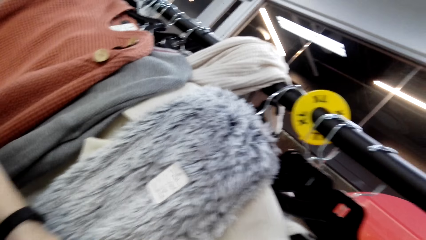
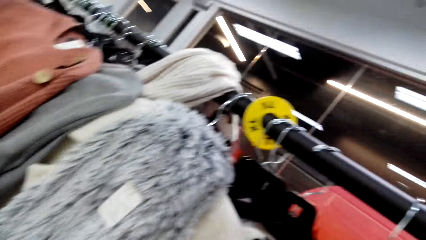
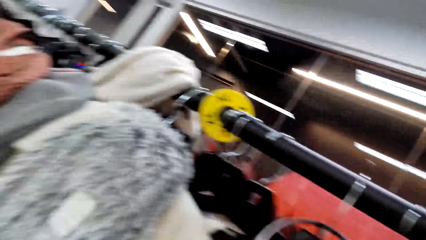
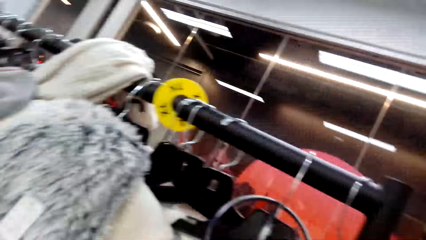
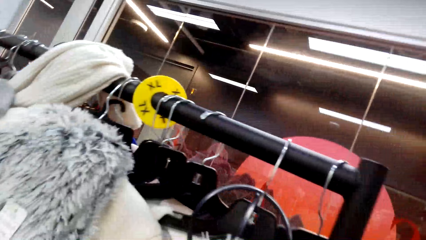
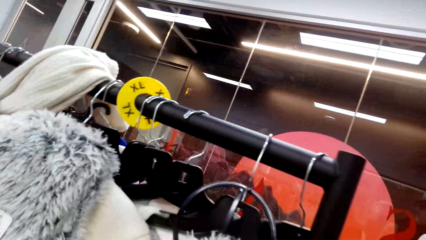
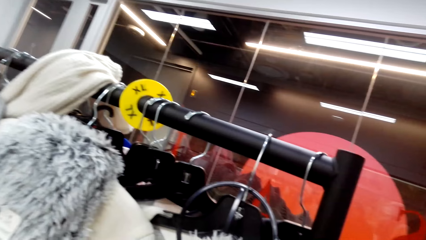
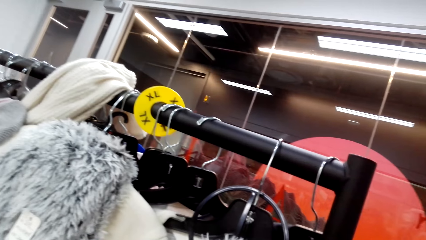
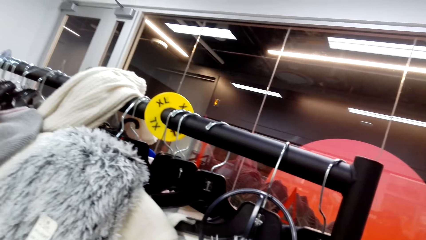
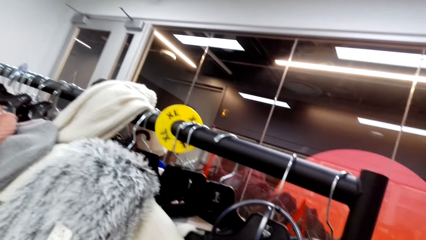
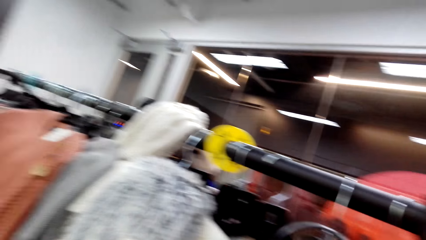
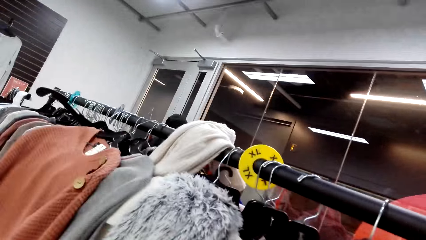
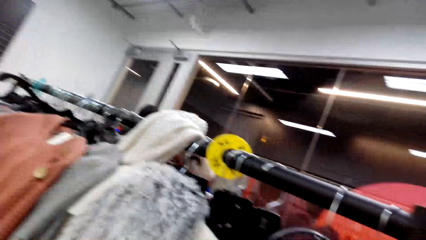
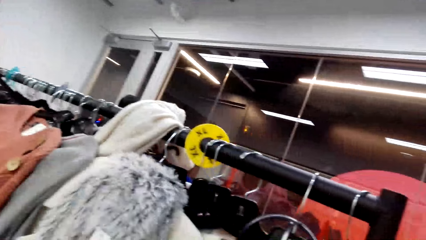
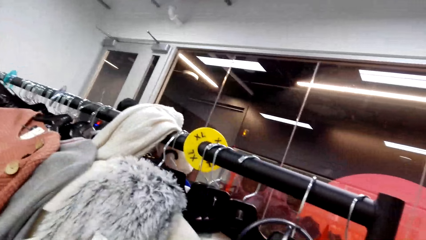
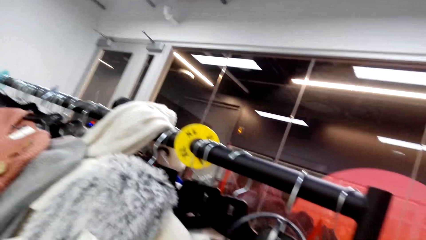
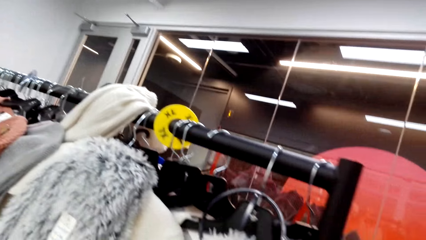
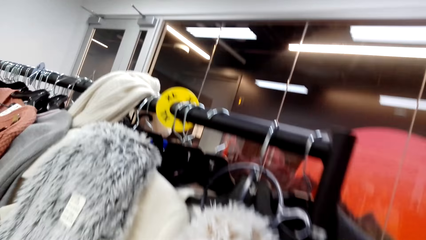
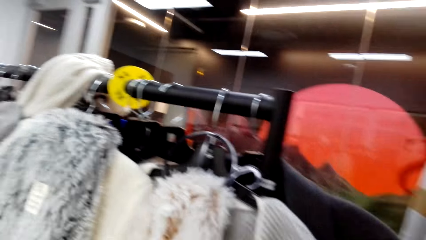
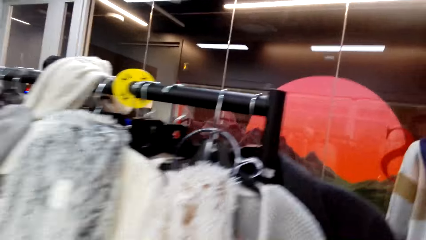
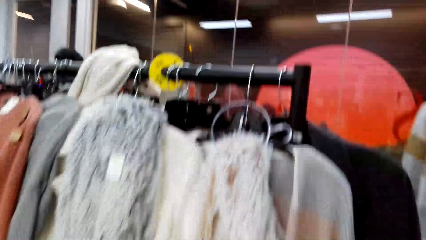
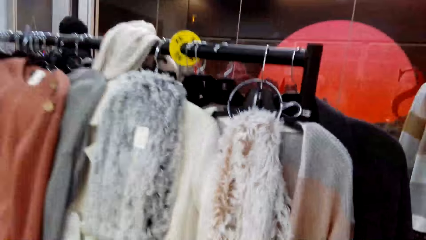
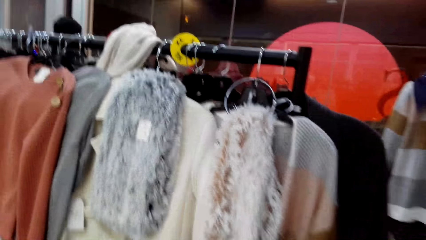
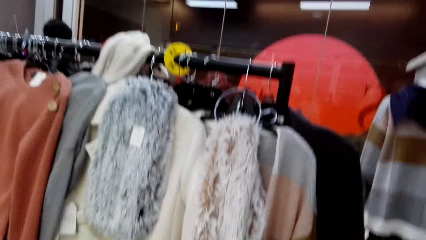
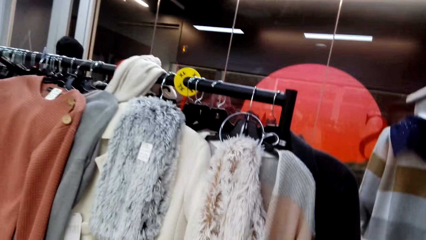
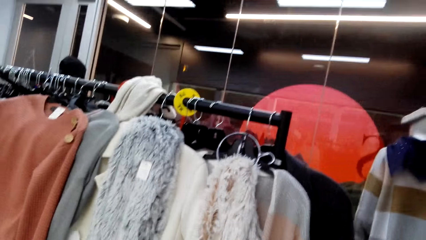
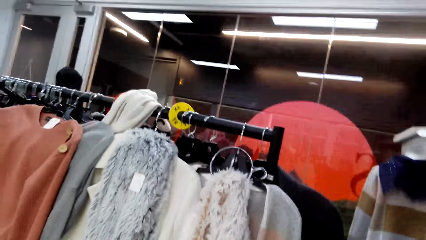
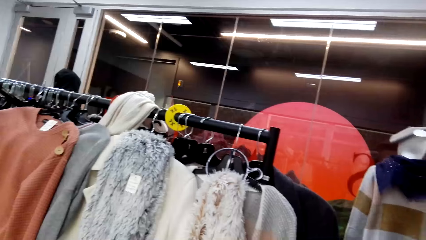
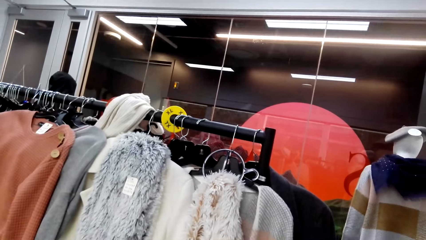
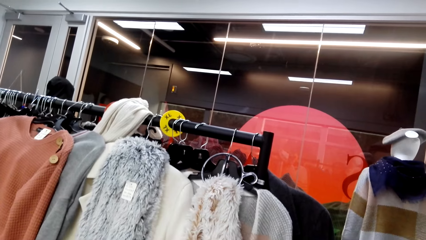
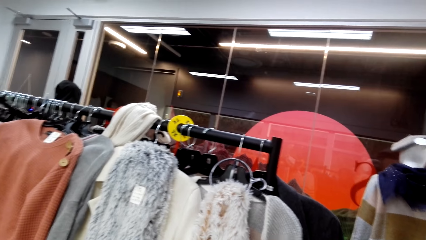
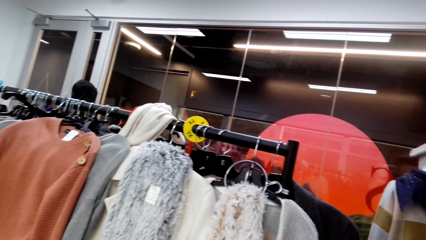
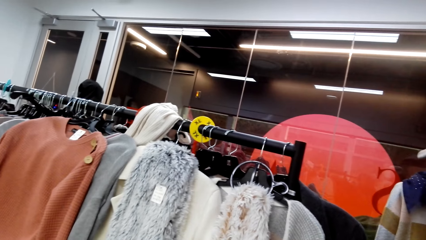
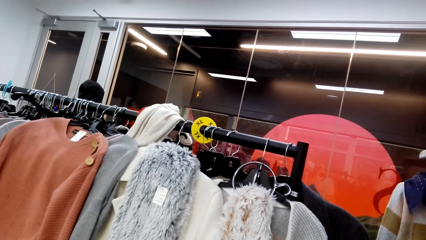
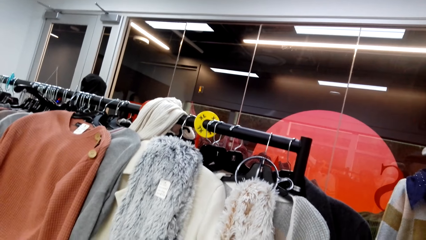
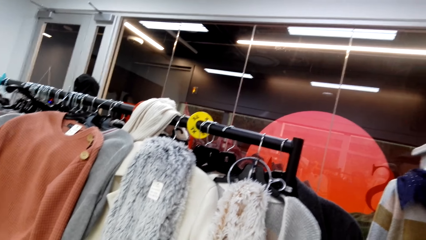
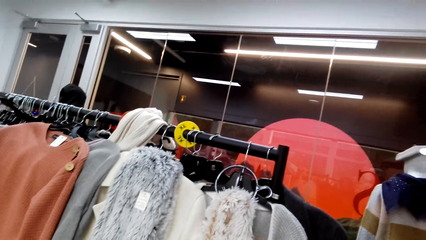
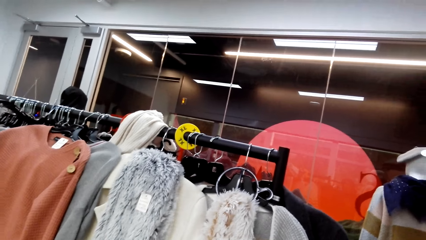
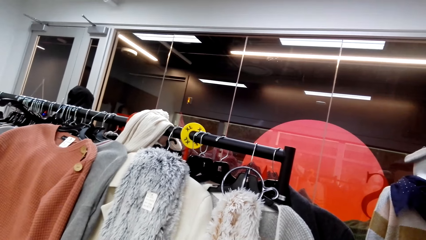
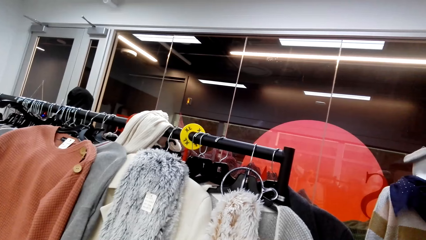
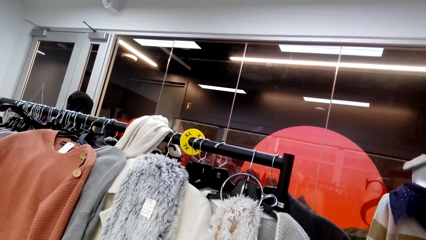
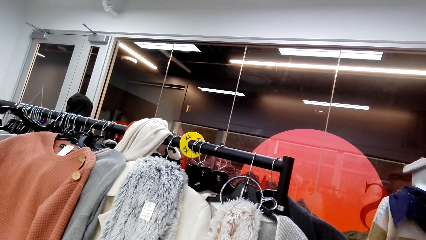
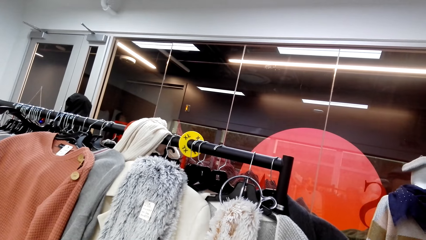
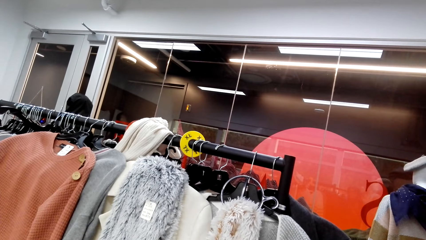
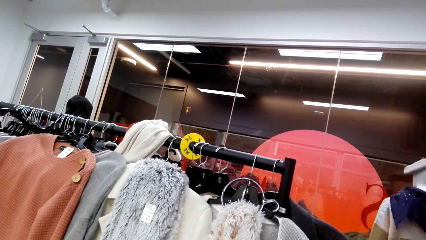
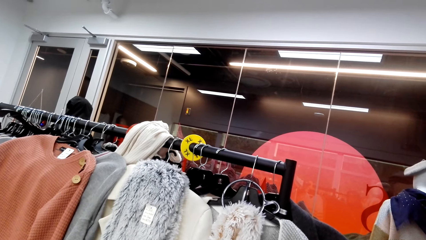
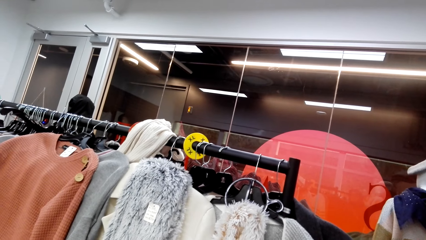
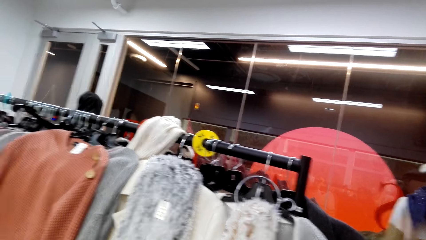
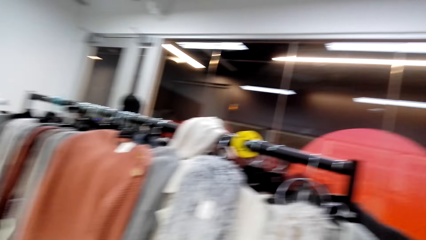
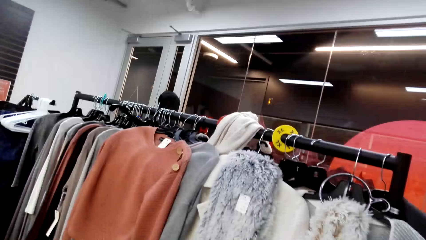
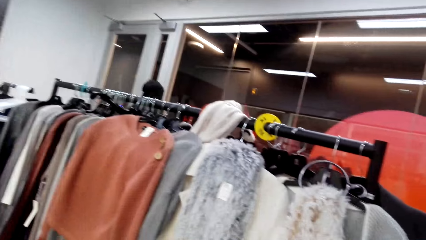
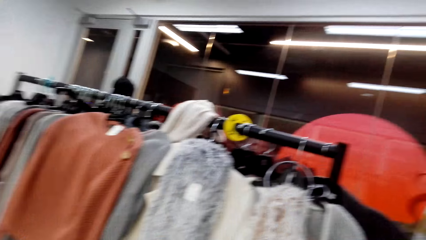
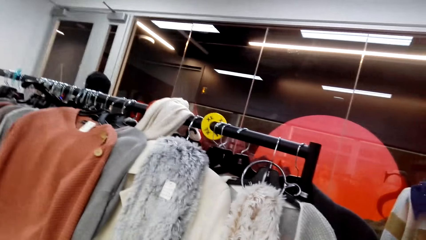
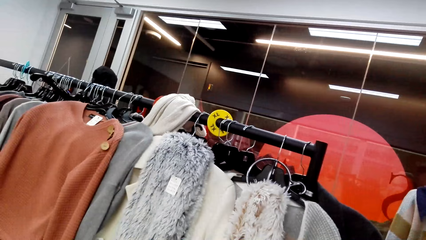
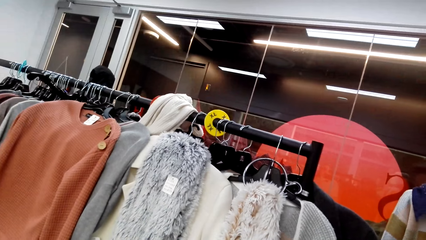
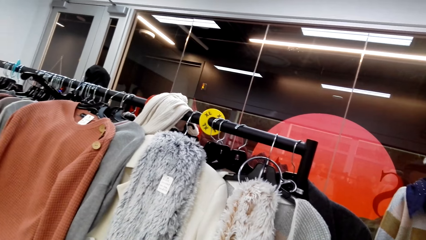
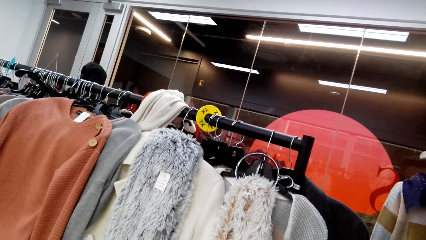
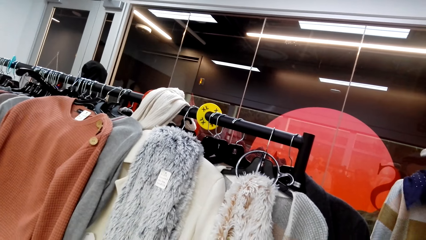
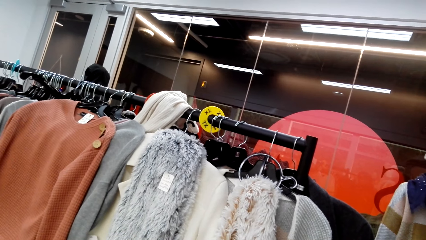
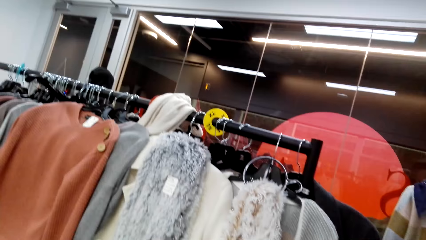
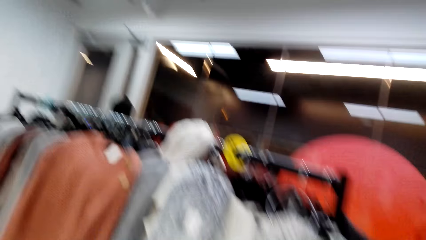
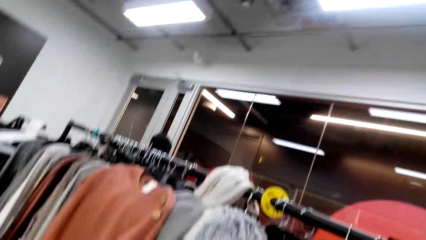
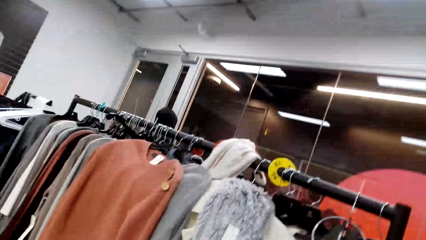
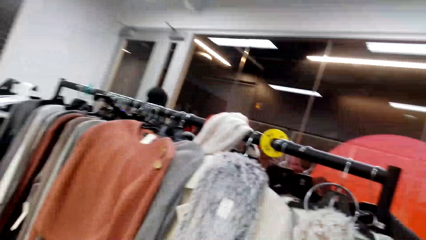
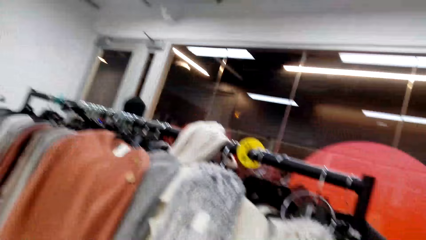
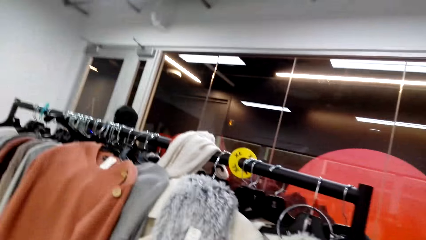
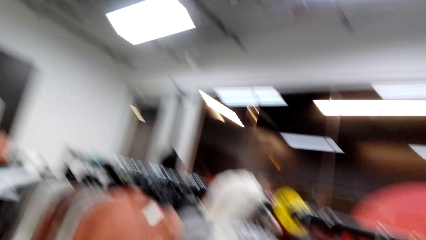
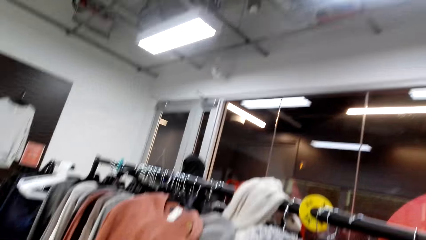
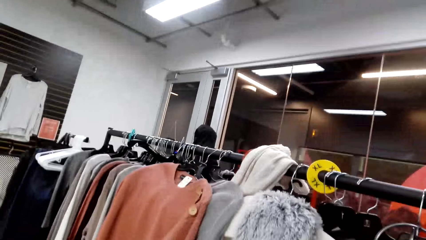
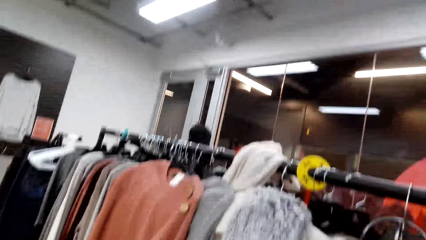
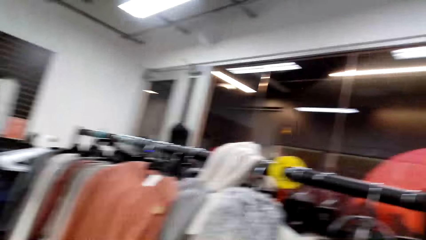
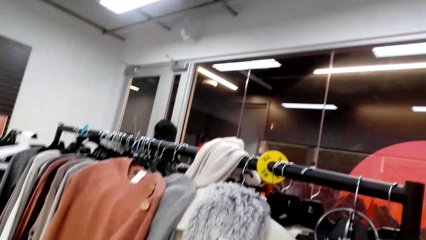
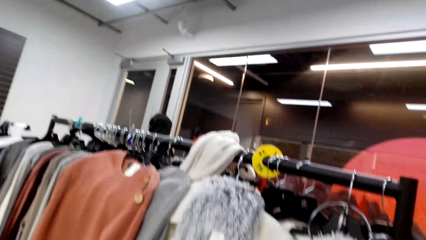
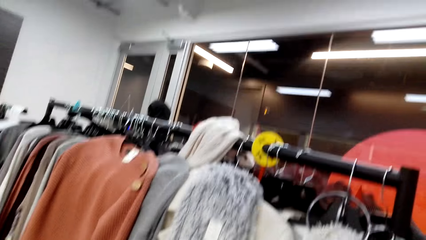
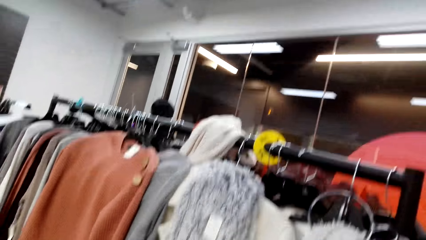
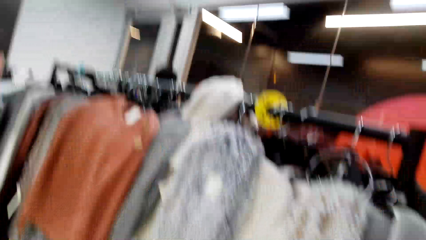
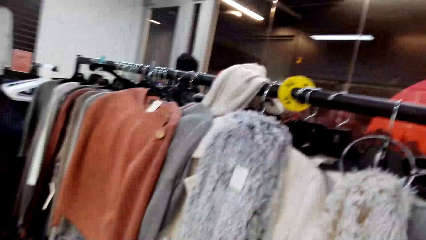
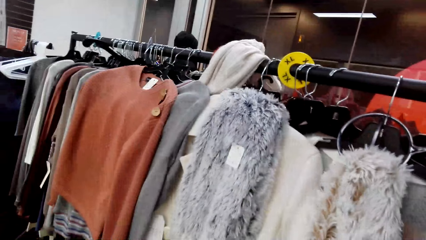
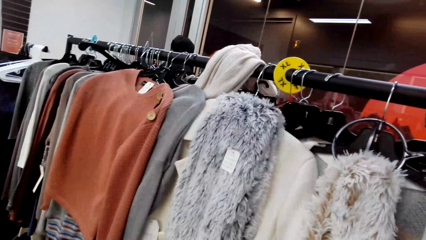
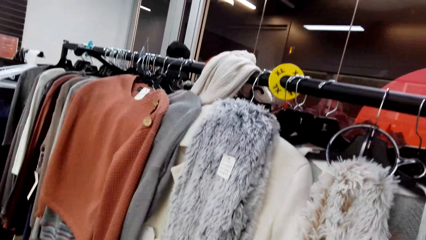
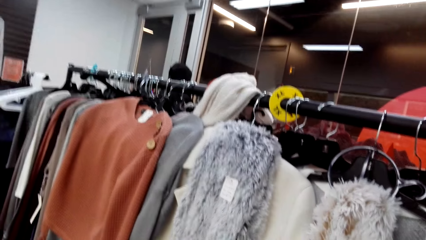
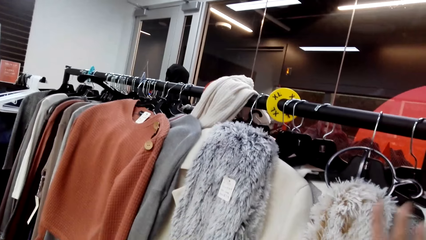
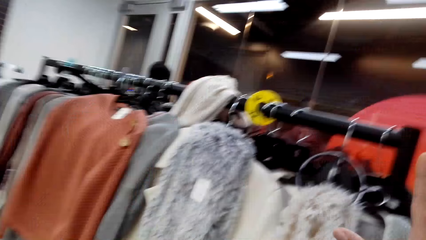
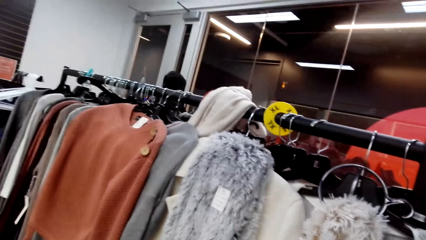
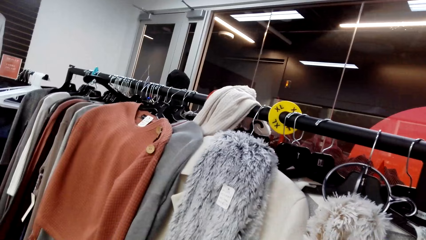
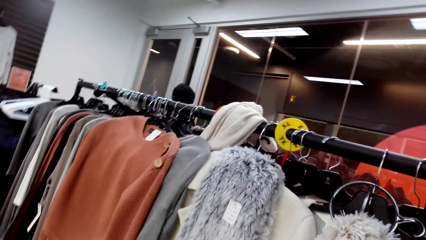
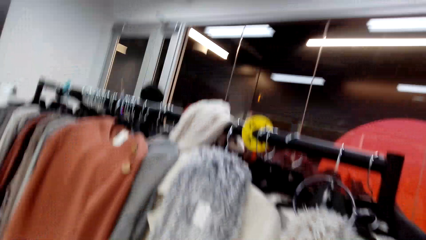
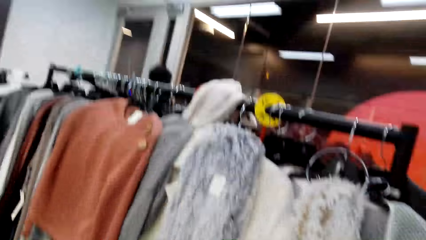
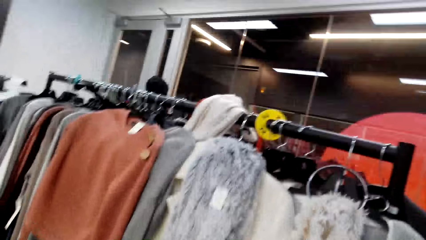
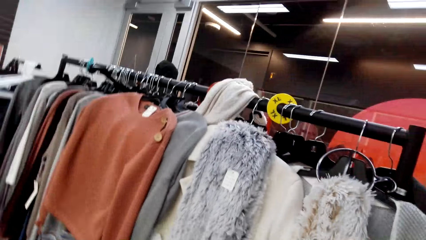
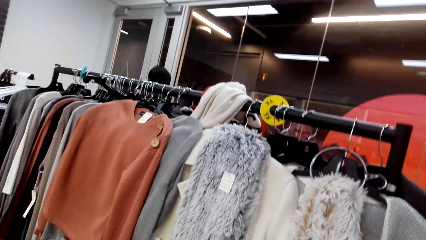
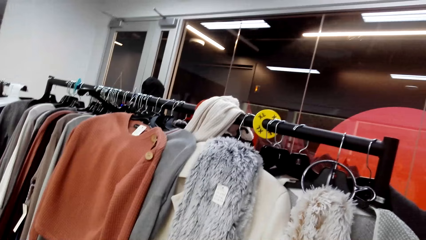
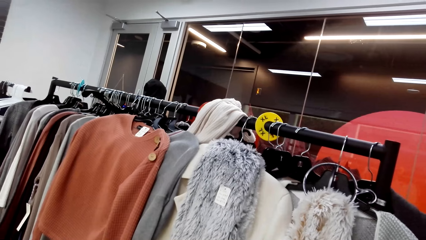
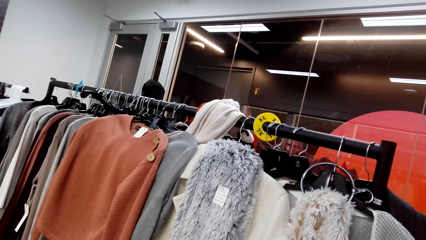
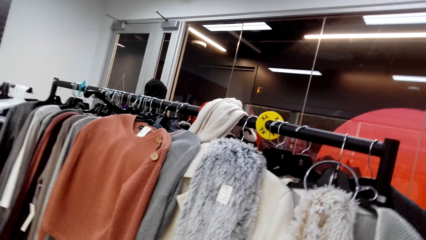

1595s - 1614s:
The camera wearer walks backwards. They look at the sweaters and scarves. They move.
